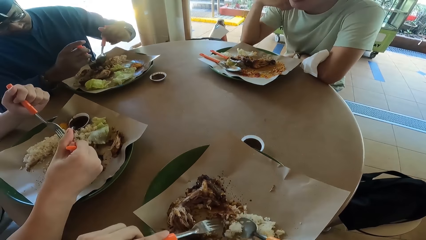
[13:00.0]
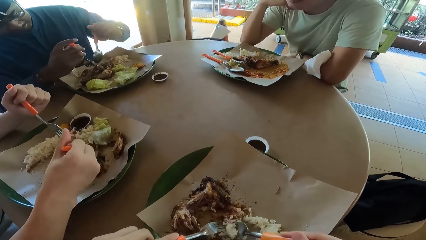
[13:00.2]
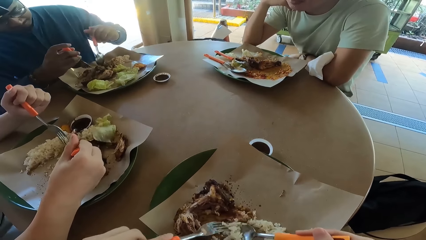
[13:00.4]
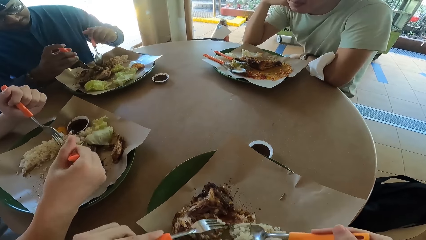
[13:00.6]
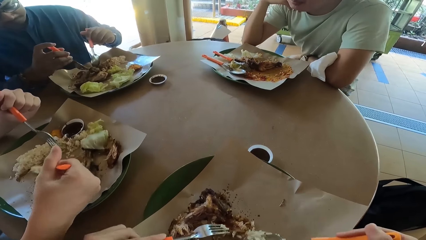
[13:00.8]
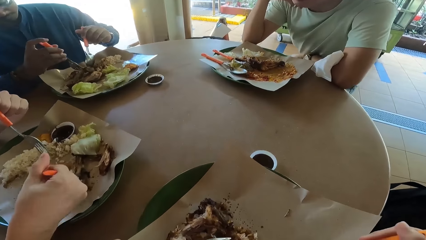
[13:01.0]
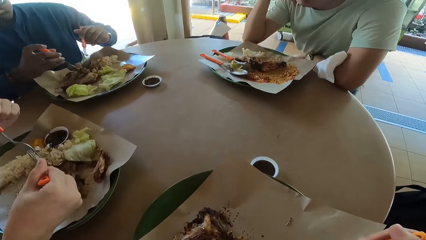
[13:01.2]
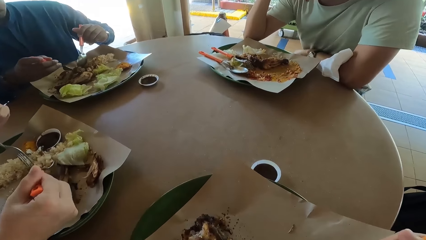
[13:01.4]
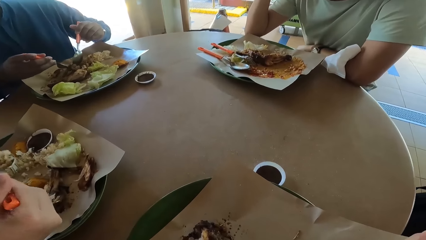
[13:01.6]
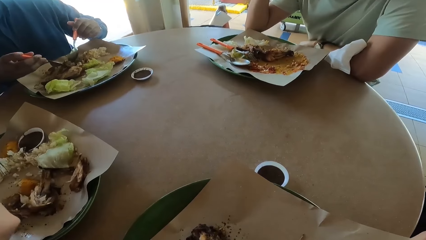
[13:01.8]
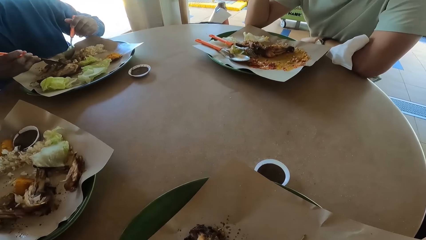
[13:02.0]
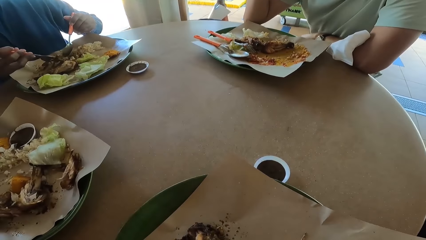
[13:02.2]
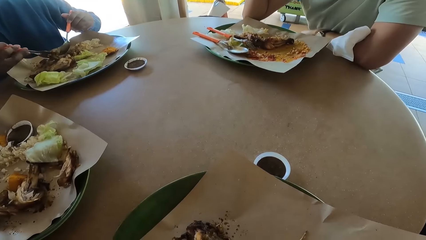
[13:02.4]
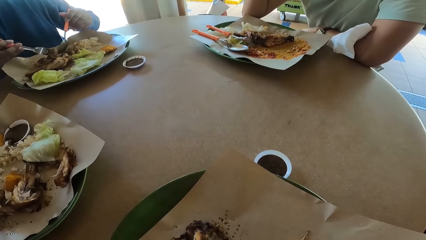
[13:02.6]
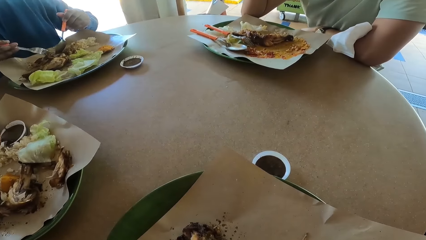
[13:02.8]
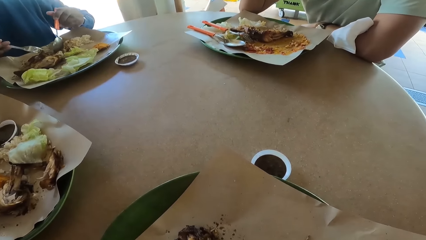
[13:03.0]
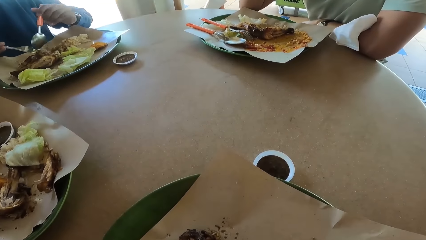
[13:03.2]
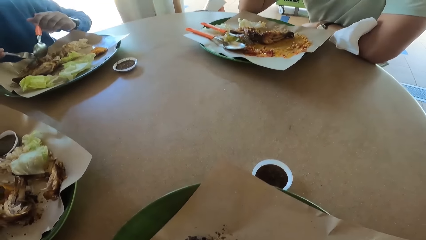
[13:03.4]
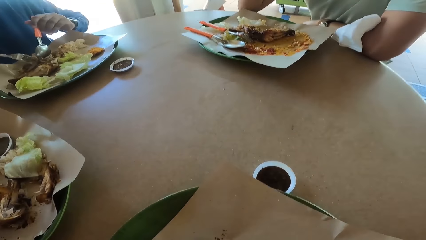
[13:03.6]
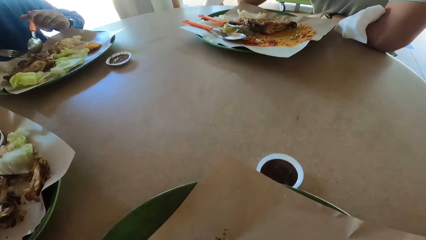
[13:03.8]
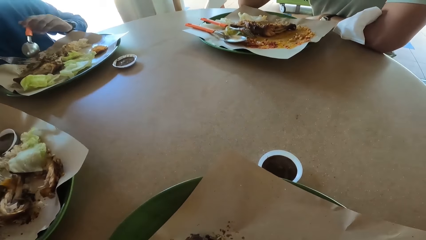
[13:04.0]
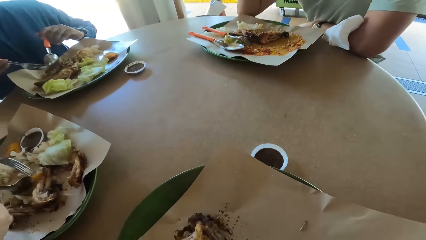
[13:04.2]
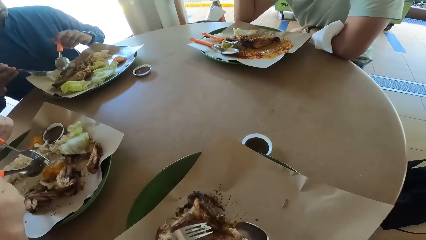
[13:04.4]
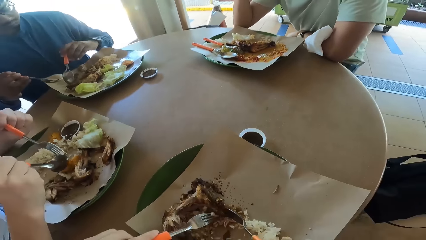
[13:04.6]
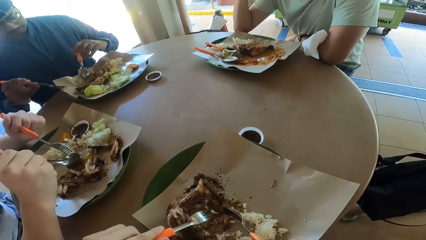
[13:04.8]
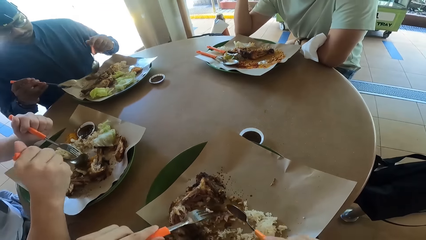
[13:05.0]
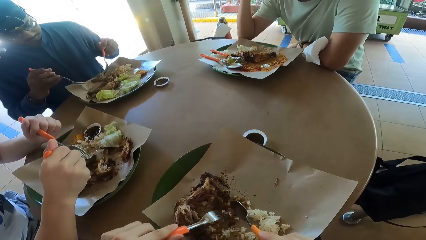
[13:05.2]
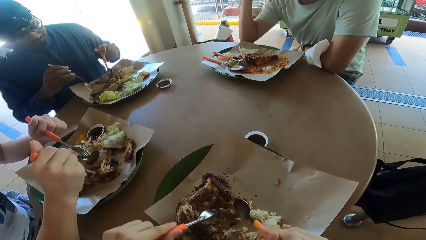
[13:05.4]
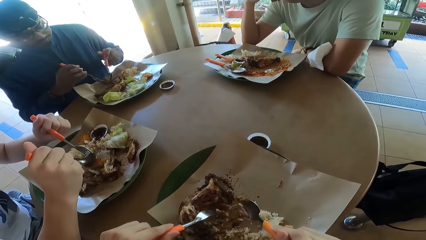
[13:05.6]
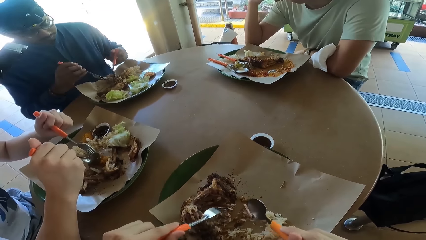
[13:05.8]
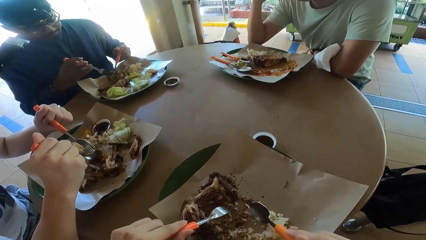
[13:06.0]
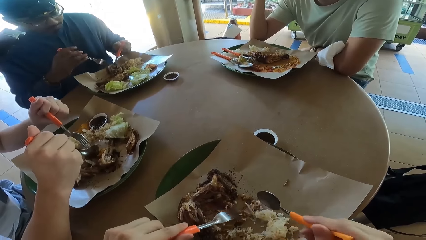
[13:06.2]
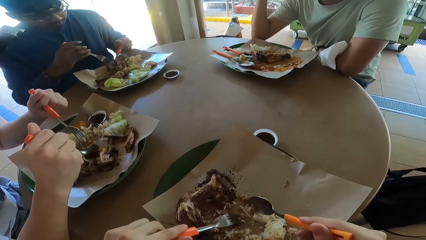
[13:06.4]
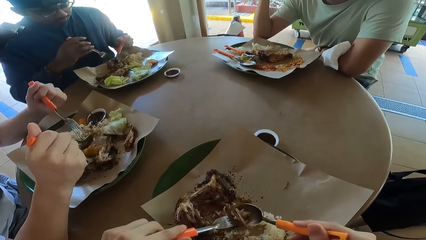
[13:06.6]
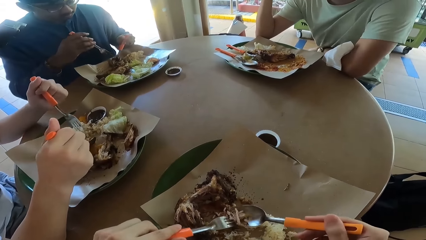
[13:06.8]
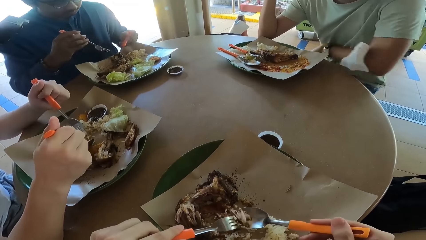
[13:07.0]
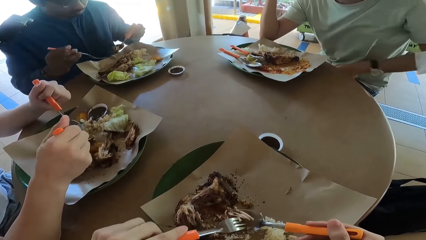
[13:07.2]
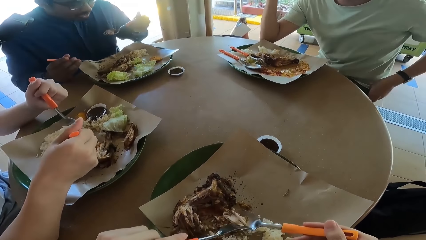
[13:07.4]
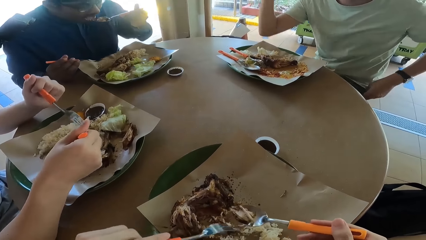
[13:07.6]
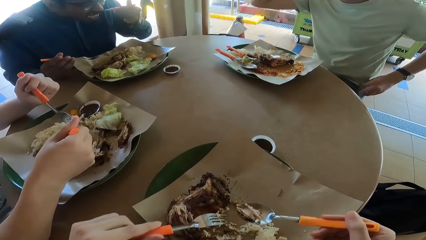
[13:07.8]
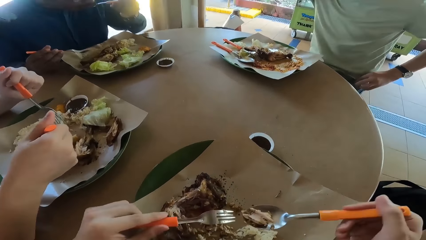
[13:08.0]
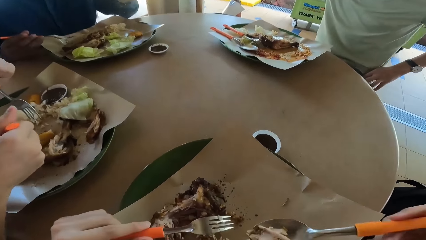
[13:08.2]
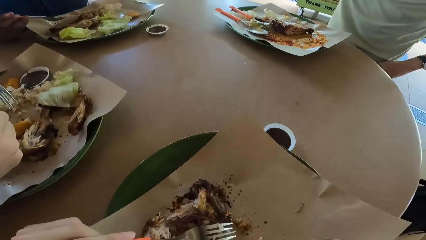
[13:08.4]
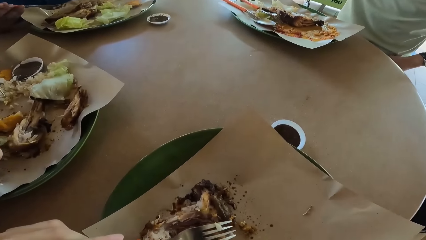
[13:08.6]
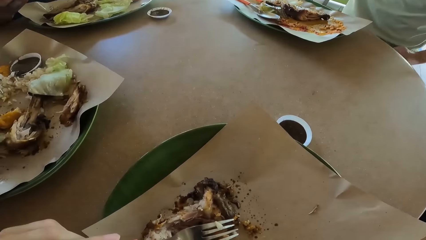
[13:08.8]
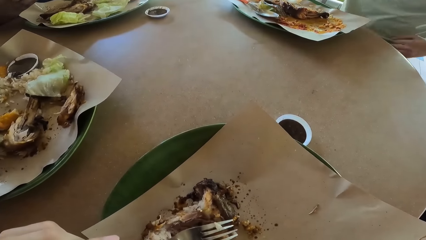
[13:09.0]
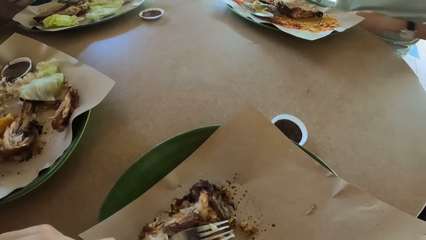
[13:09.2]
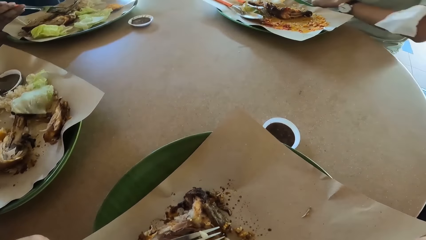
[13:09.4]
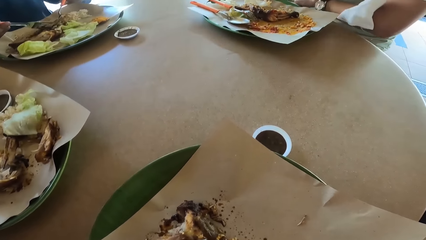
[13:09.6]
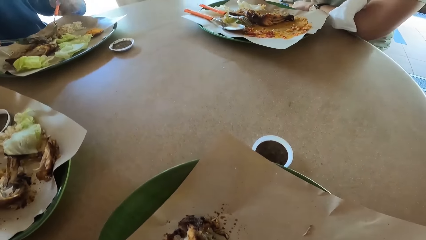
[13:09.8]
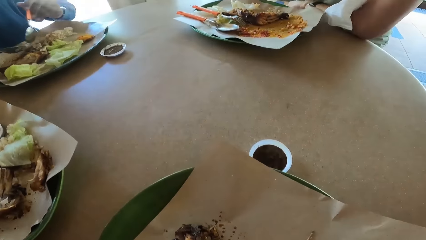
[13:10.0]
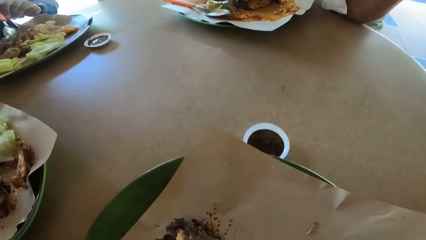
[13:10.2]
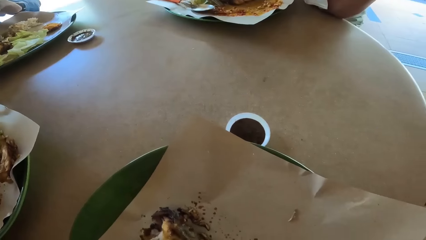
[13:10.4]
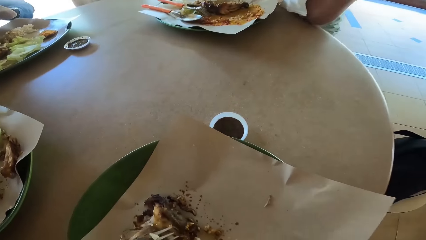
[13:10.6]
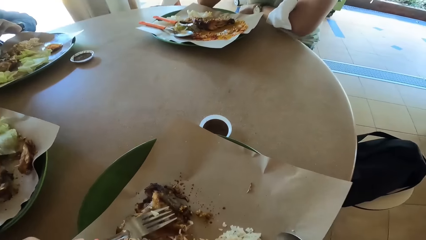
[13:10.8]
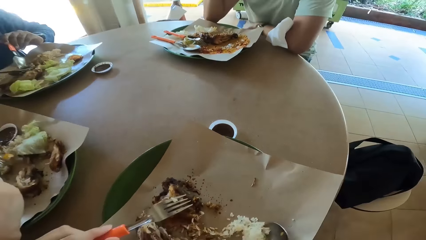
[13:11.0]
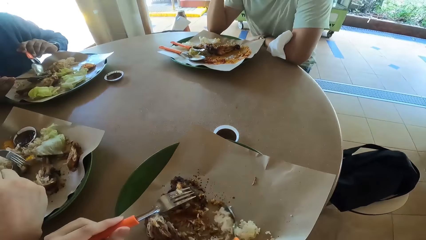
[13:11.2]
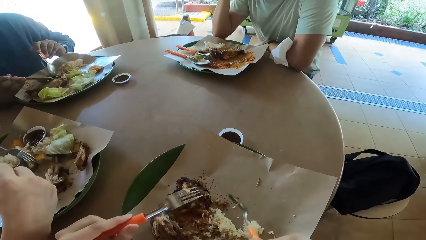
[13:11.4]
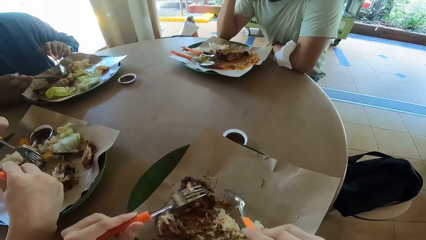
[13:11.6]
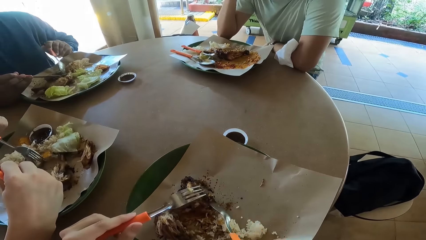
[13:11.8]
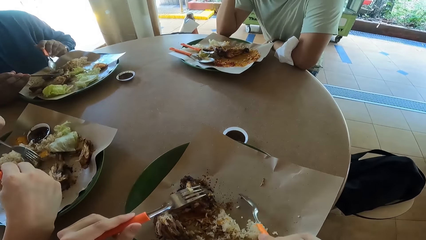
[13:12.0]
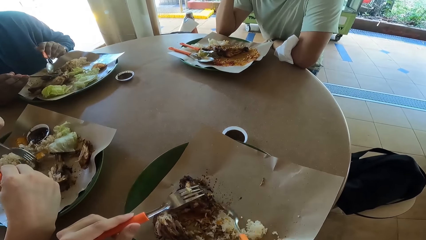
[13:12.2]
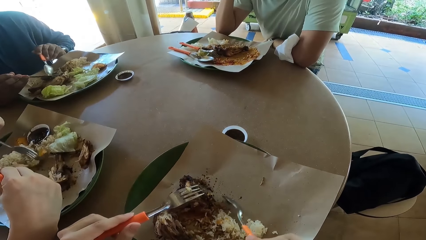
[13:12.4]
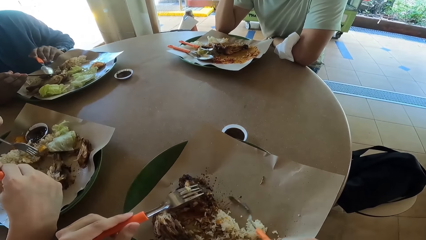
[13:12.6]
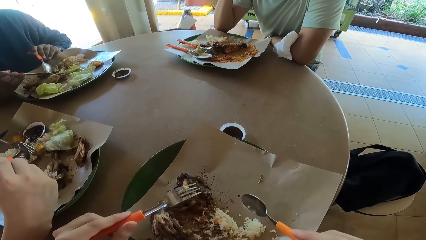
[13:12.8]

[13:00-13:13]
A person takes food with a spoon. Another person aligns his cloth with a hand.

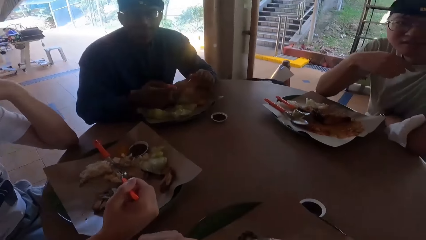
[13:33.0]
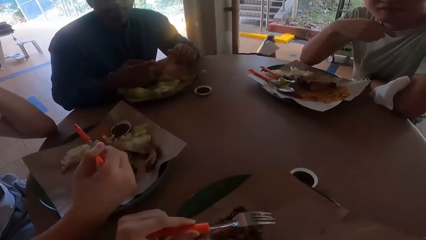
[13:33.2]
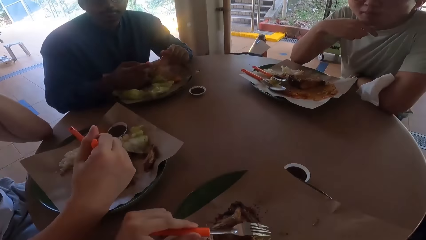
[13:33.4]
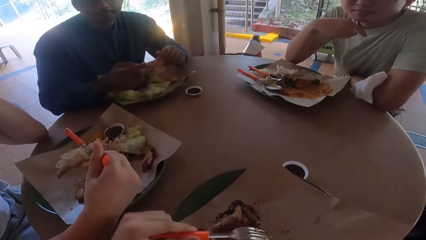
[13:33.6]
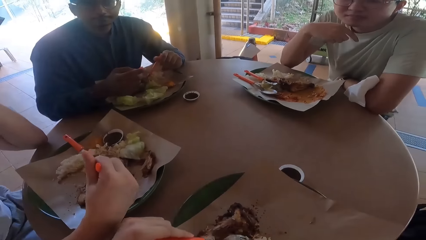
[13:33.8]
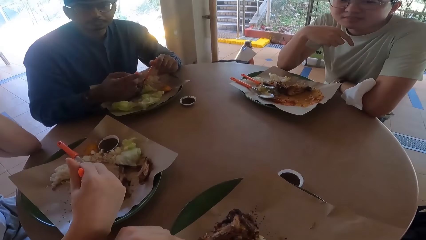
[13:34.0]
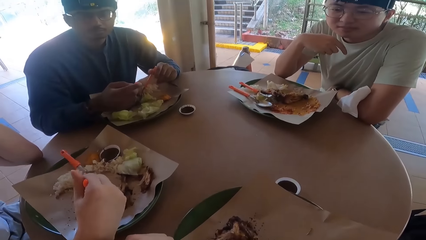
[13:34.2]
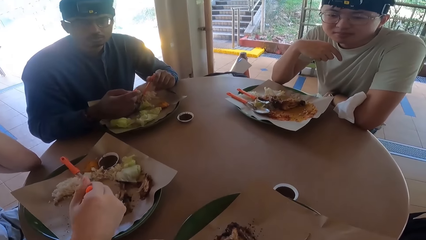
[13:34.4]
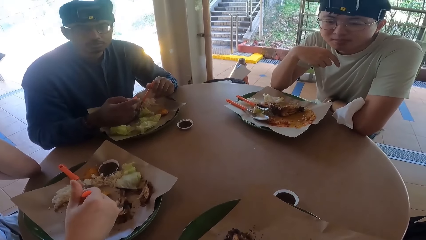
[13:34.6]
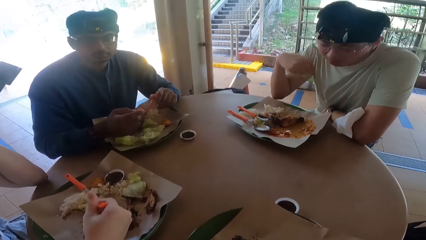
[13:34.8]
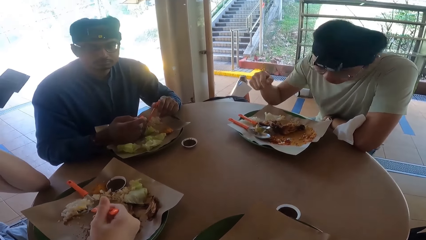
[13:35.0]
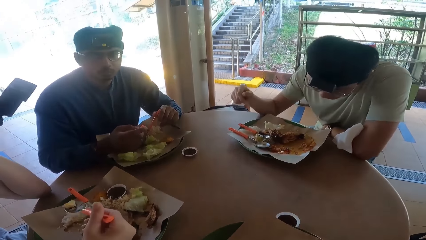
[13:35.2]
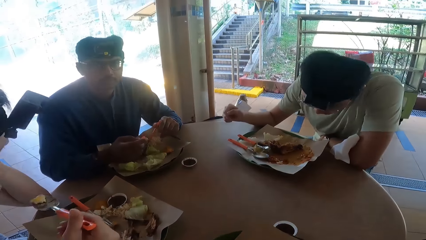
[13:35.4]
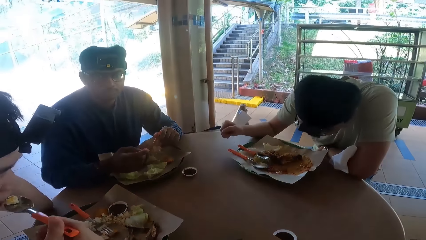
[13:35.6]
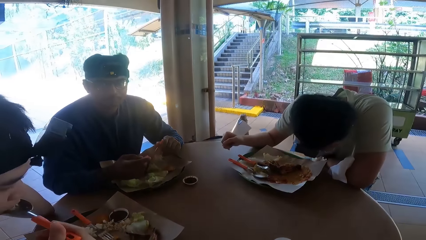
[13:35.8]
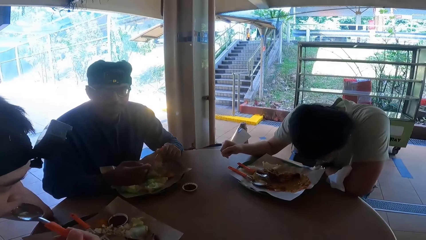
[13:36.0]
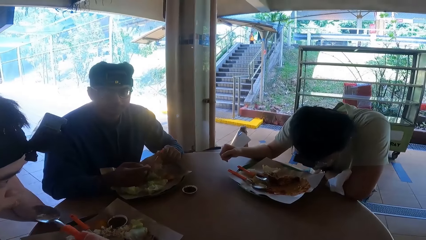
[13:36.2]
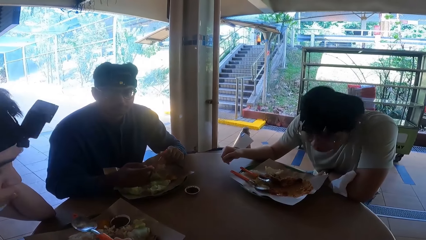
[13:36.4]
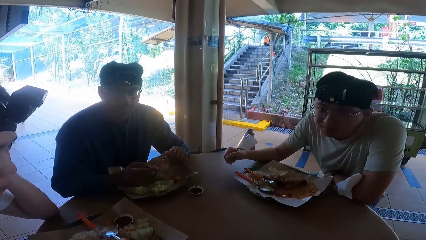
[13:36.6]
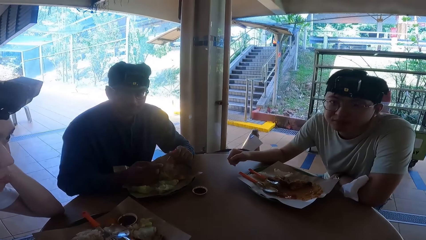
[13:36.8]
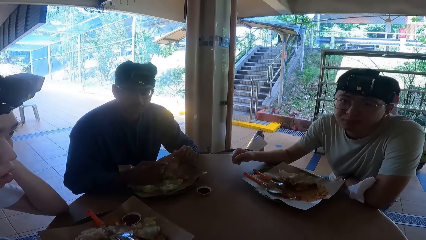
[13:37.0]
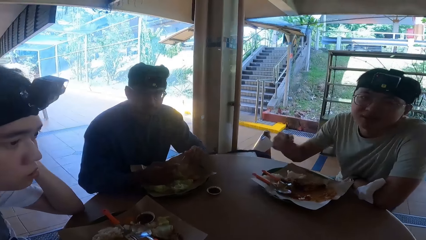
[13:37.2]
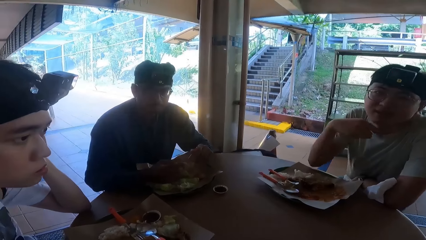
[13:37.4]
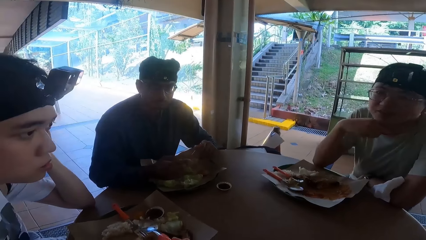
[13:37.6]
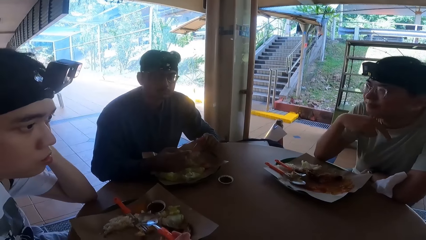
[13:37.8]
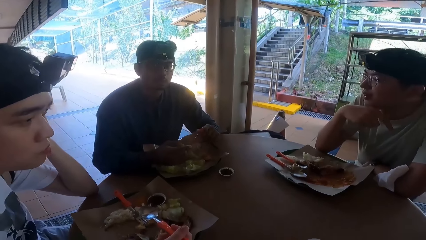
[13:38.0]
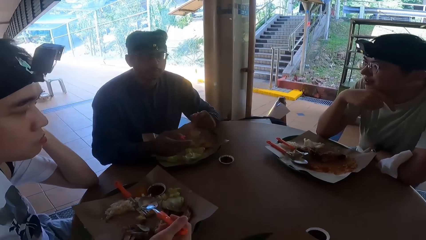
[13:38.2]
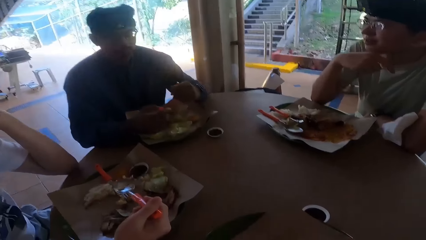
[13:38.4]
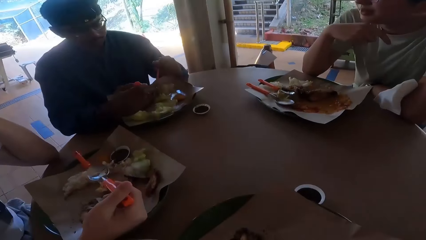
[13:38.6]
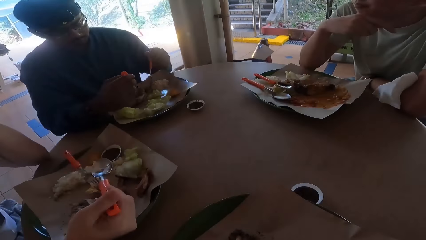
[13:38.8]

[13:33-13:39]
A person takes food with a spoon.
